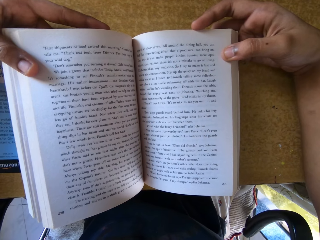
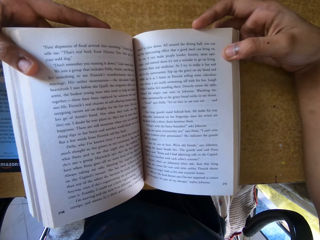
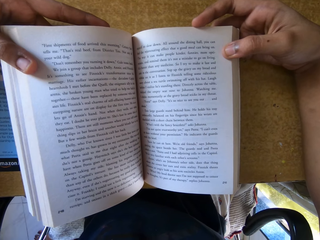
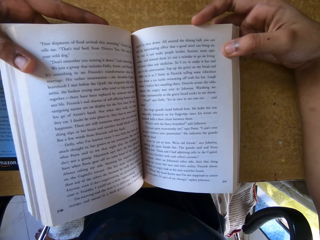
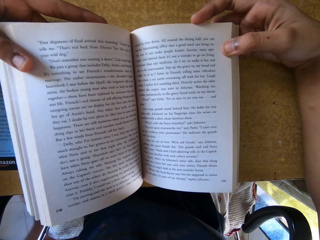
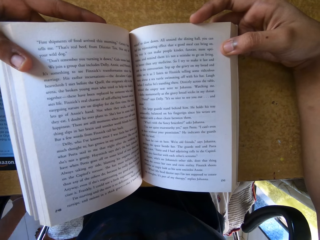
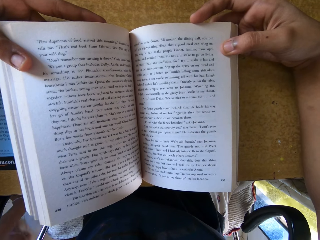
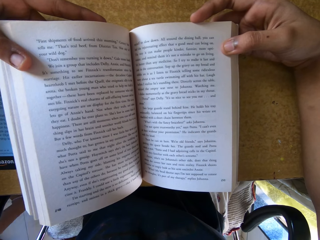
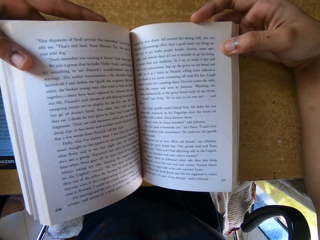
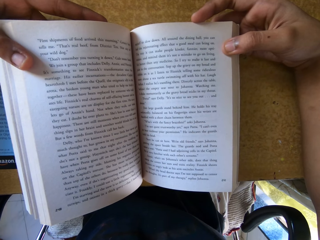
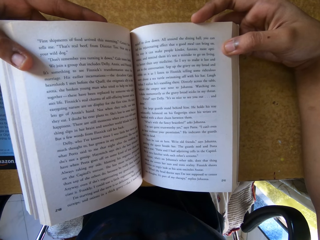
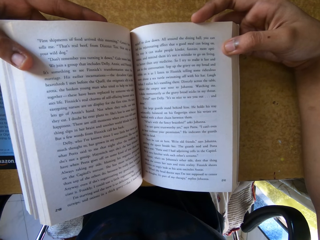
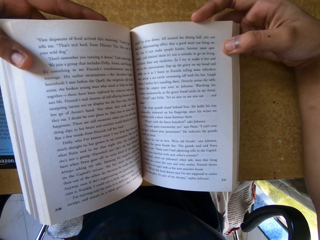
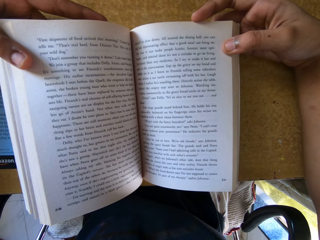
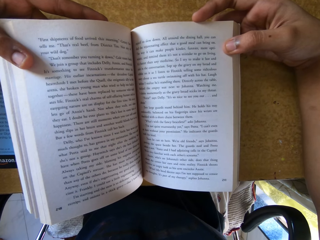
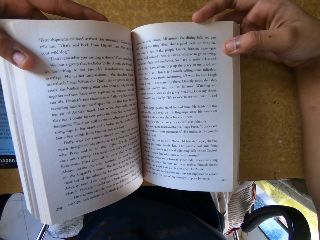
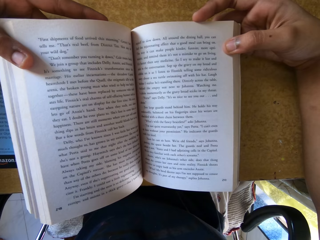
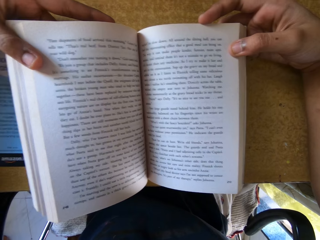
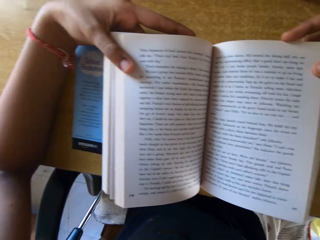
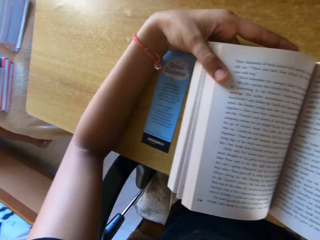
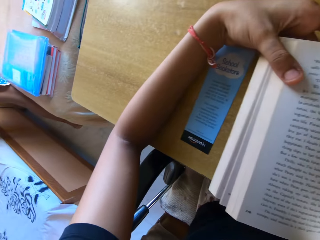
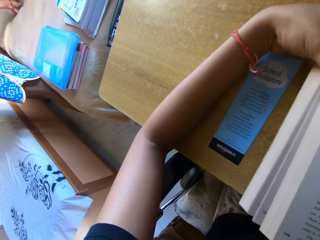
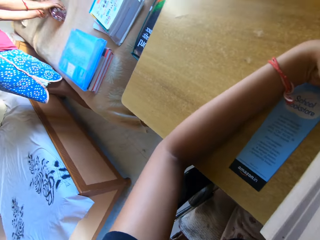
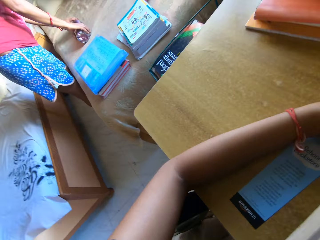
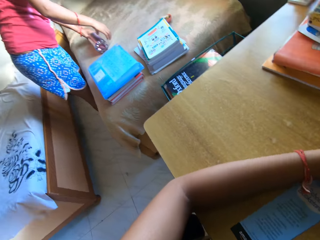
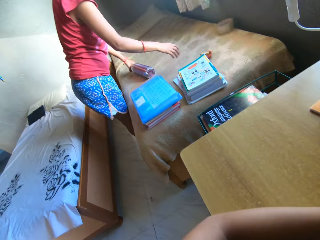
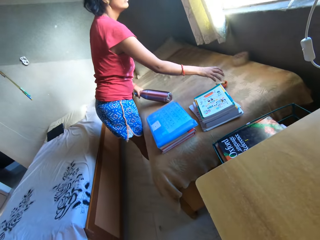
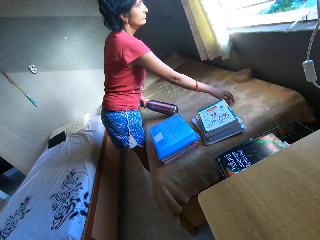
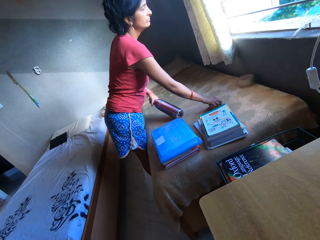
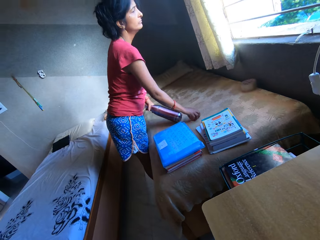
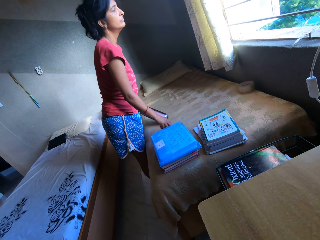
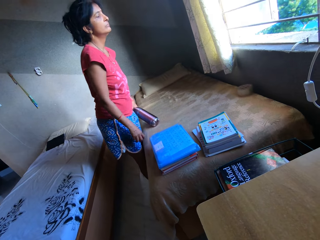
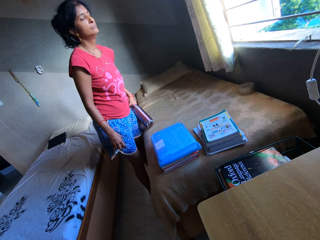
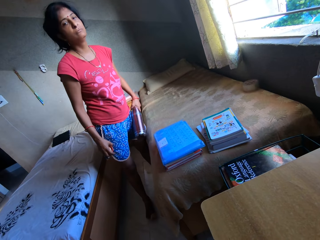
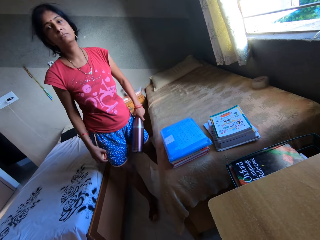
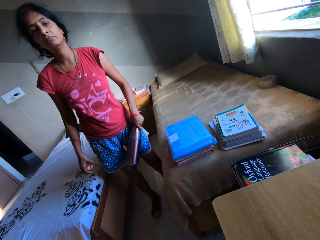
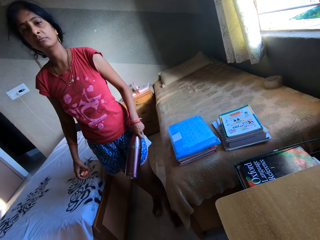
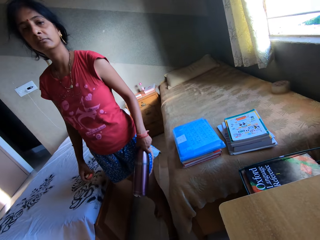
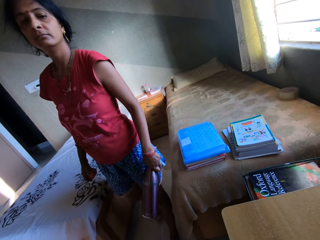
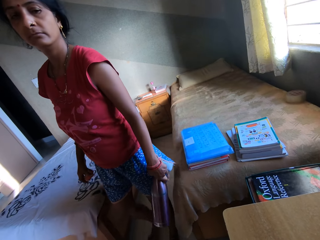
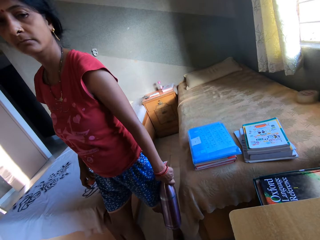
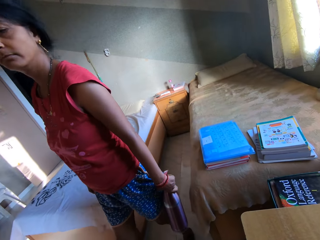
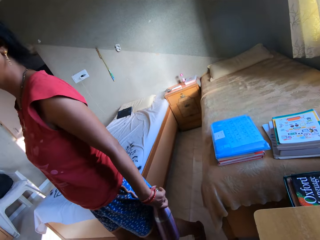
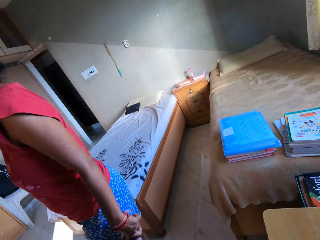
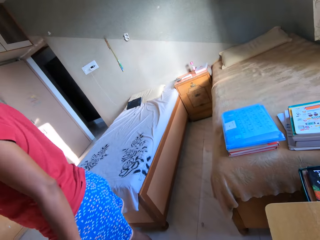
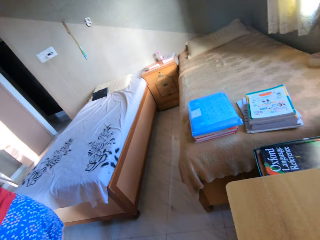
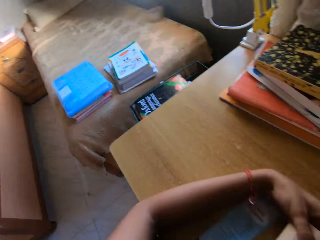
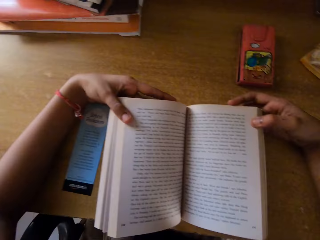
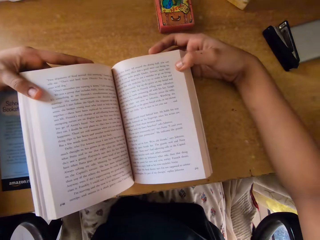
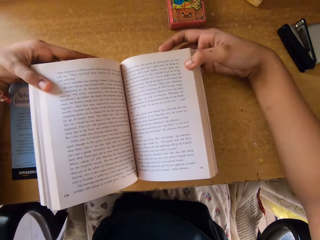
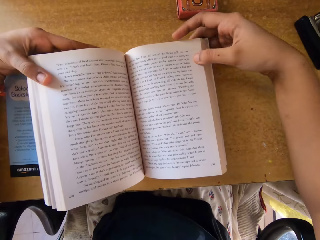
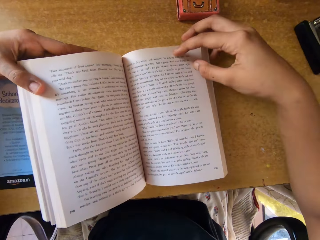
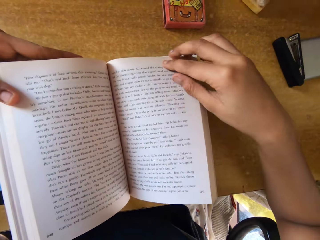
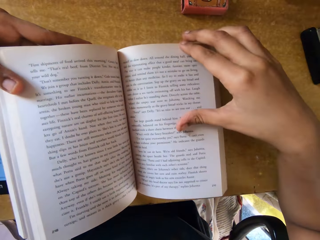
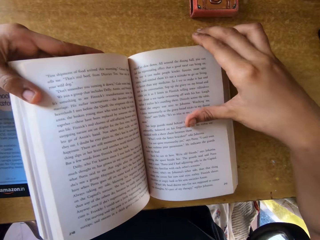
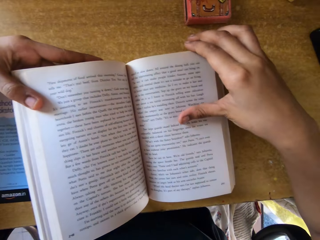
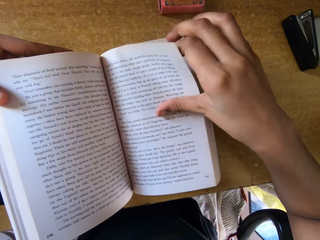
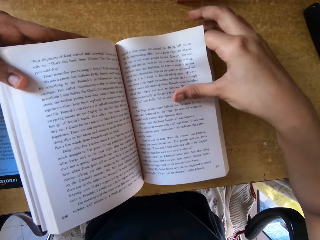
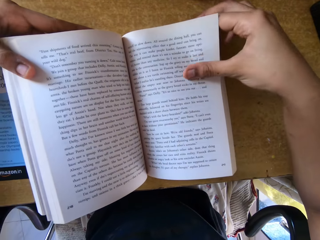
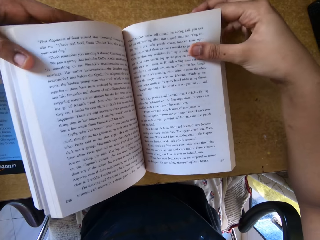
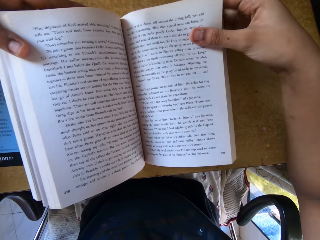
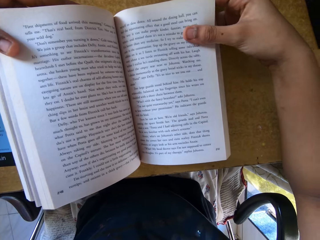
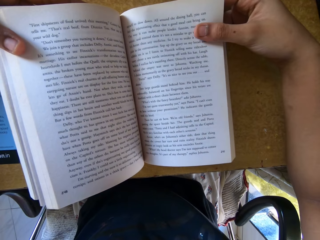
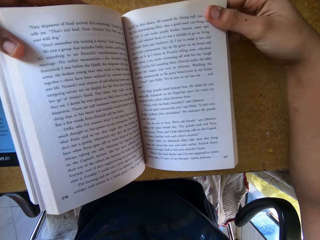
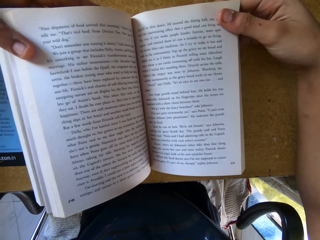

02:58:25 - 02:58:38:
The camera wearer reads. A lady converses with the camera wearer. The lady holds a bottle with her left hand. The lady picks something on the table. The camera wearer responds to the lady. The lady walks out. The camera wearer laughs with the lady. The lady looks at the camera wearer. The camera wearer looks. He reads the book. He holds a leaf of the book with his right hand.

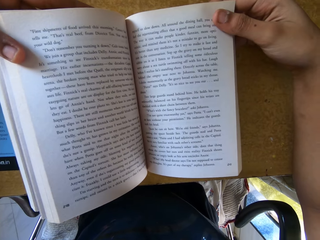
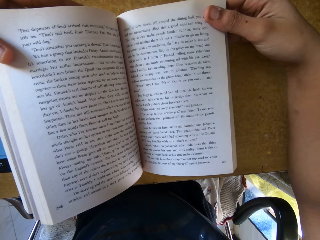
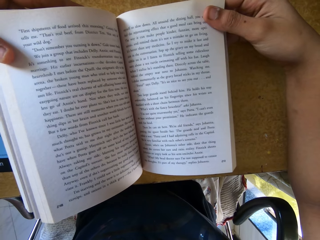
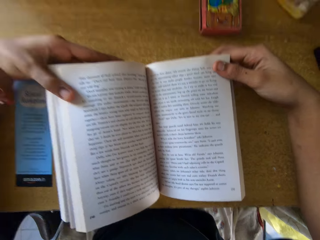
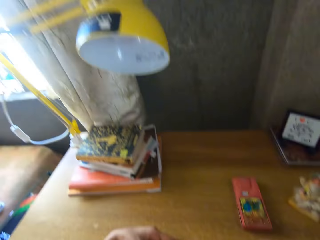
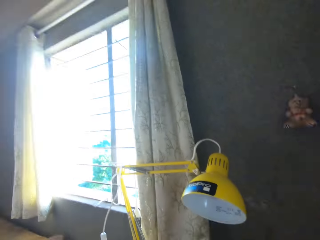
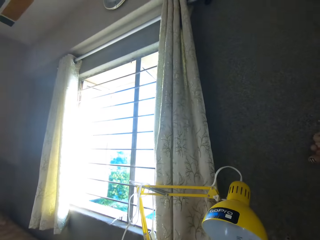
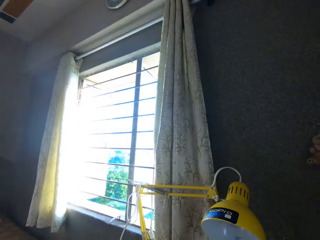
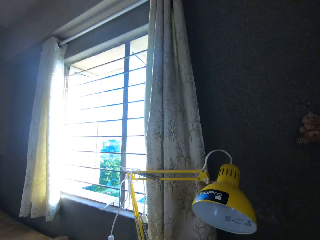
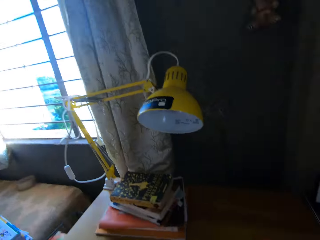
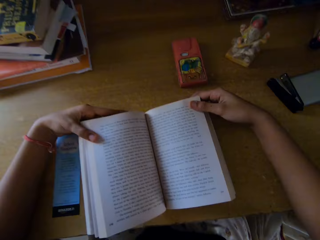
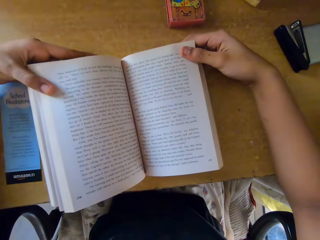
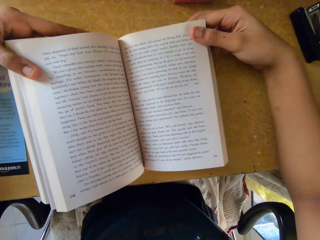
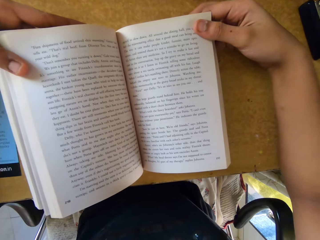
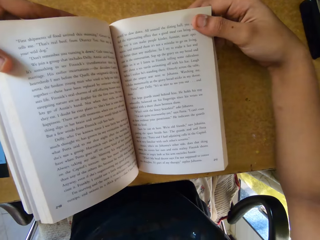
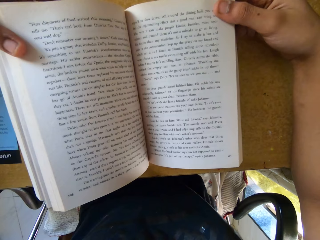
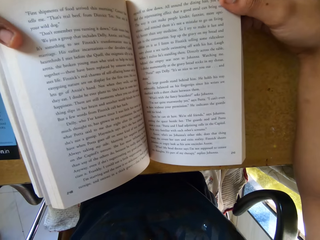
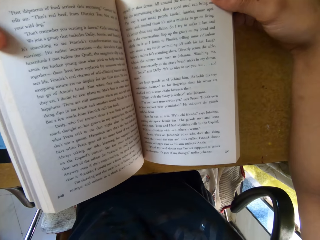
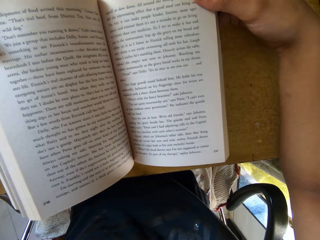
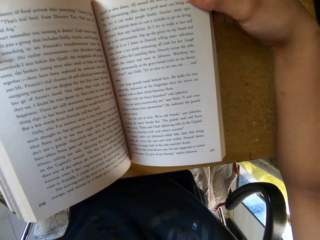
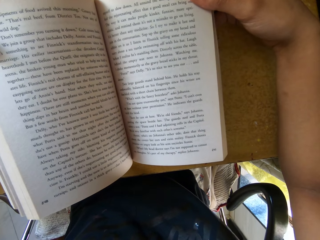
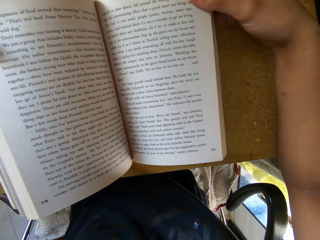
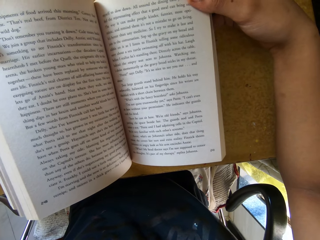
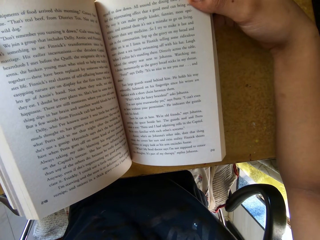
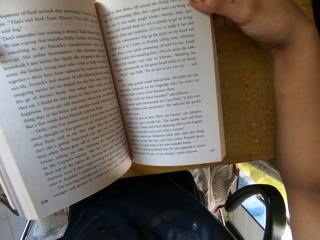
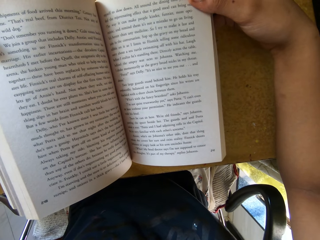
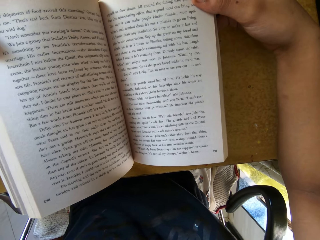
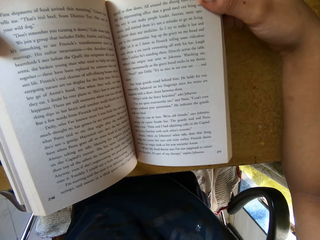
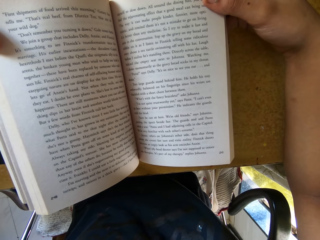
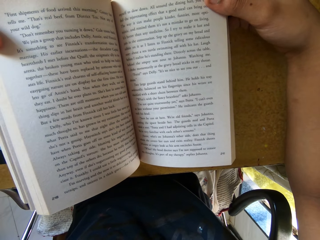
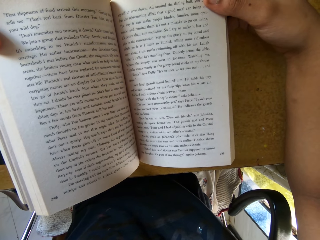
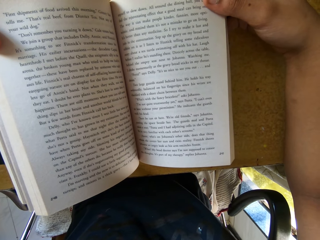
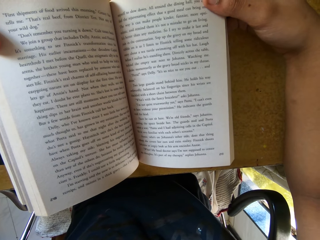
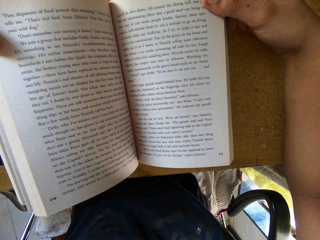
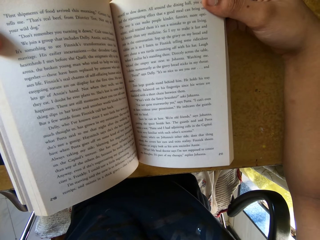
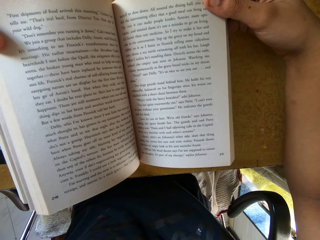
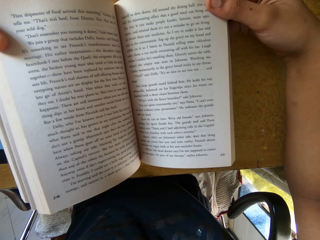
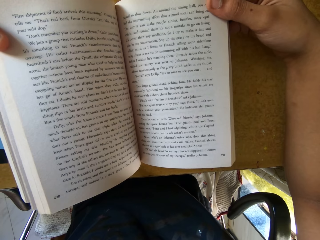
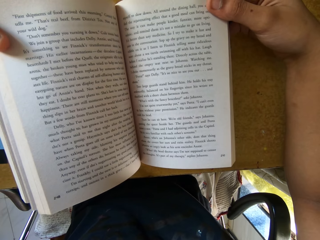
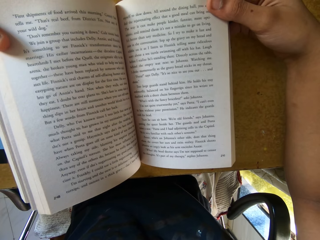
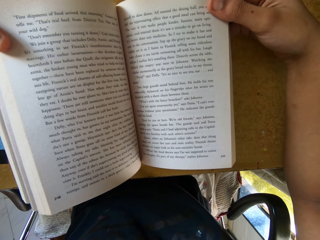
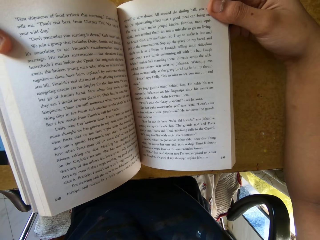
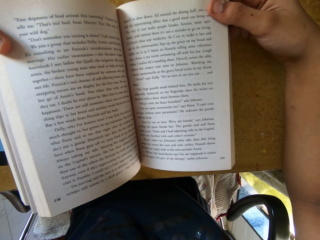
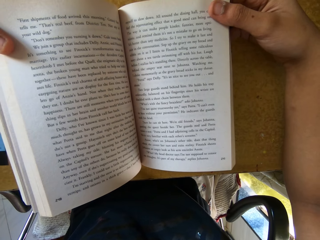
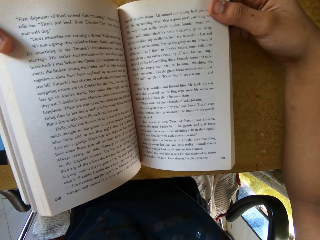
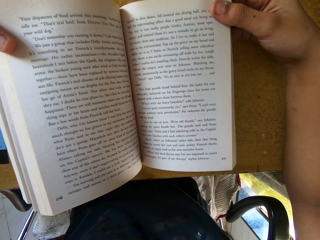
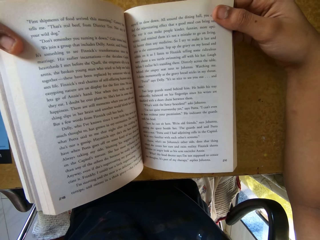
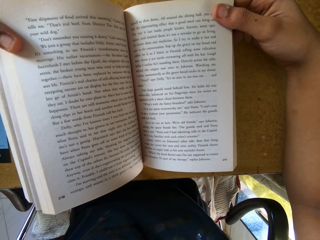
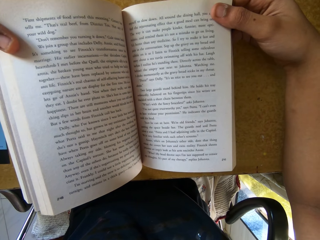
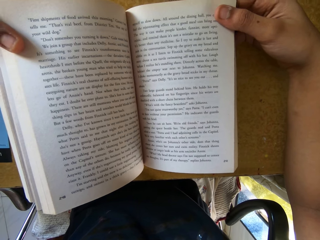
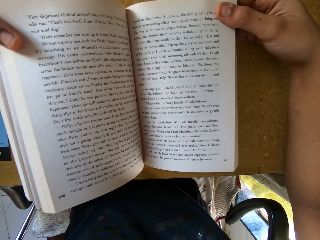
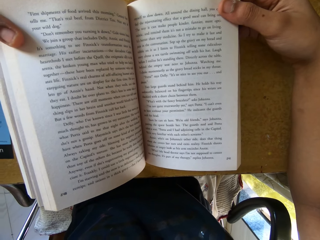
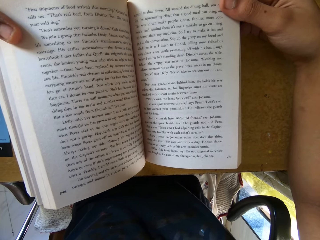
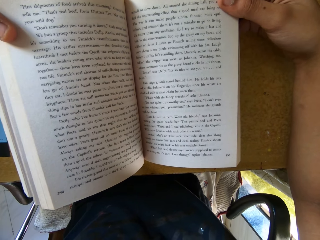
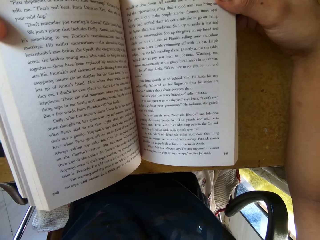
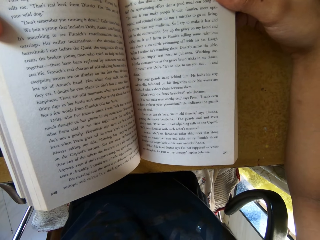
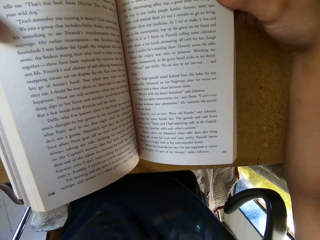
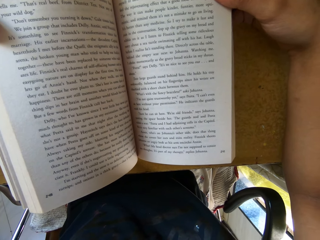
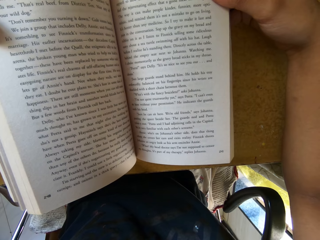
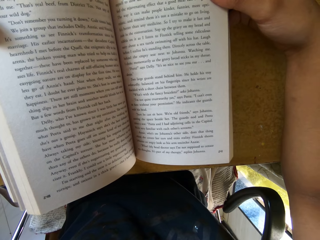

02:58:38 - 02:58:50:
The camera wearer reads the book. They look at the window. They read the book.
